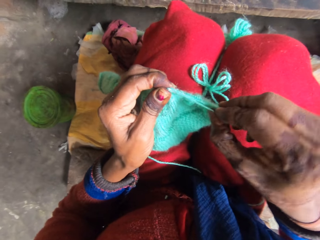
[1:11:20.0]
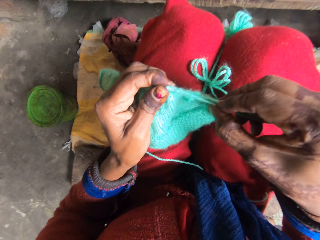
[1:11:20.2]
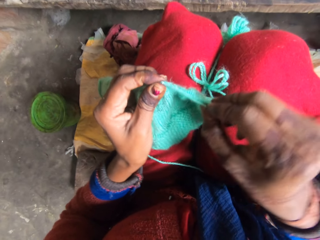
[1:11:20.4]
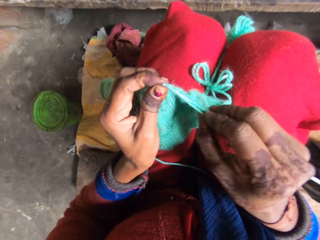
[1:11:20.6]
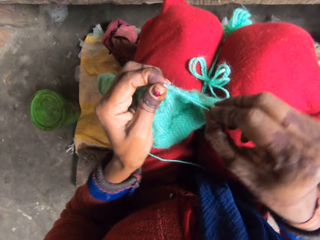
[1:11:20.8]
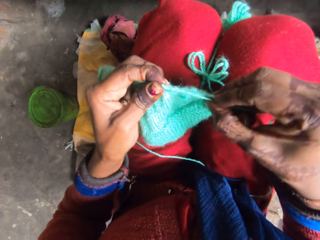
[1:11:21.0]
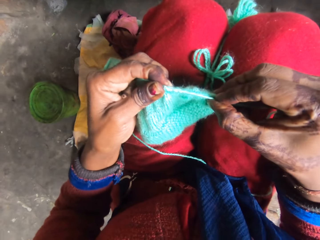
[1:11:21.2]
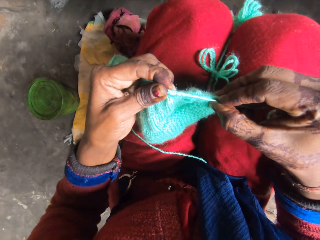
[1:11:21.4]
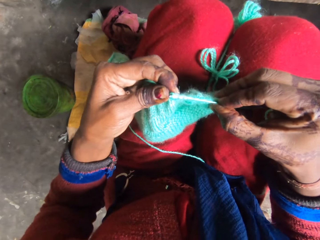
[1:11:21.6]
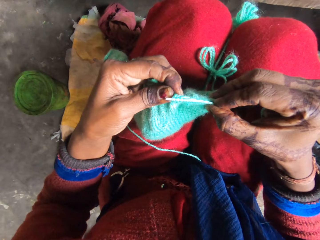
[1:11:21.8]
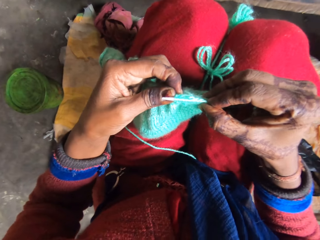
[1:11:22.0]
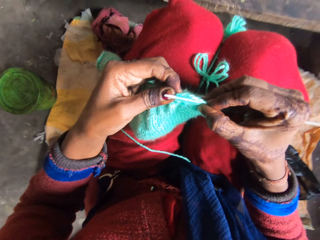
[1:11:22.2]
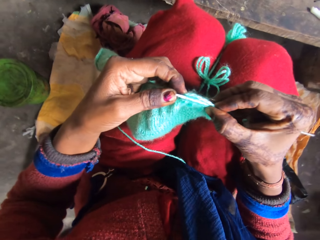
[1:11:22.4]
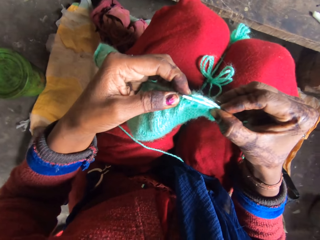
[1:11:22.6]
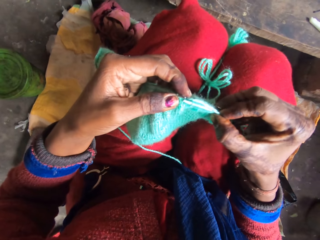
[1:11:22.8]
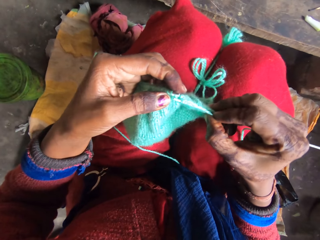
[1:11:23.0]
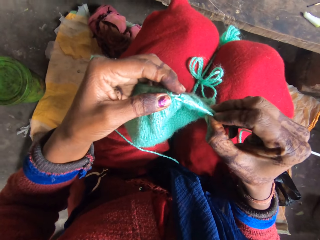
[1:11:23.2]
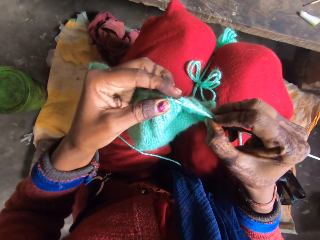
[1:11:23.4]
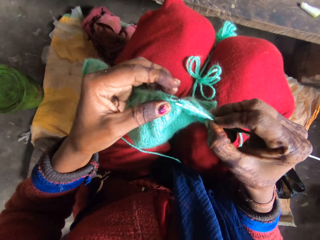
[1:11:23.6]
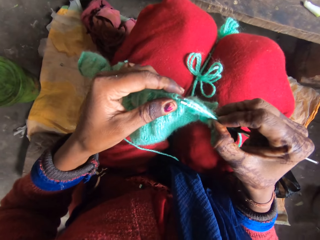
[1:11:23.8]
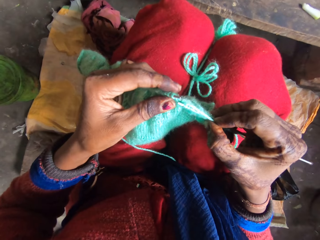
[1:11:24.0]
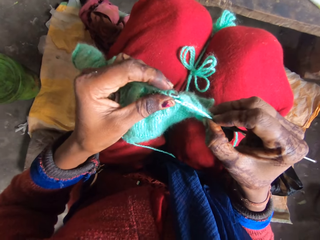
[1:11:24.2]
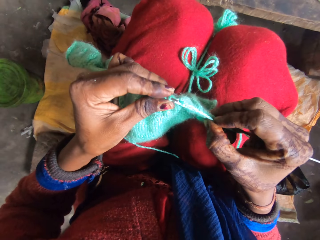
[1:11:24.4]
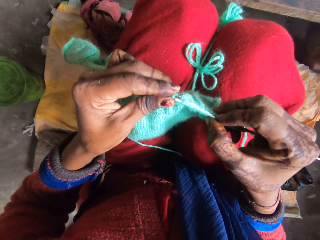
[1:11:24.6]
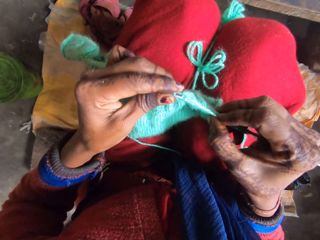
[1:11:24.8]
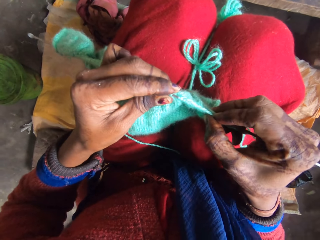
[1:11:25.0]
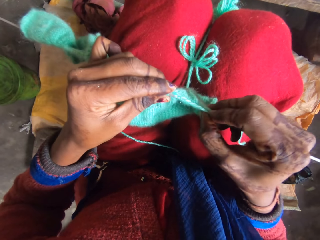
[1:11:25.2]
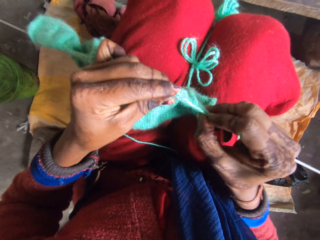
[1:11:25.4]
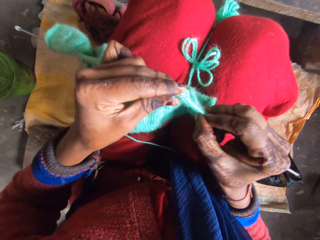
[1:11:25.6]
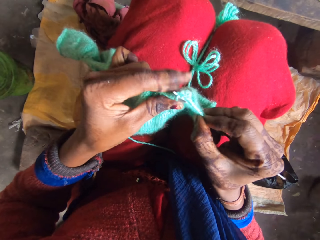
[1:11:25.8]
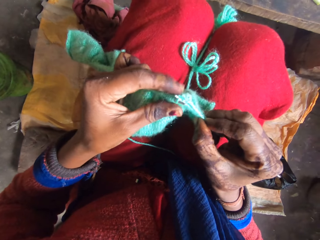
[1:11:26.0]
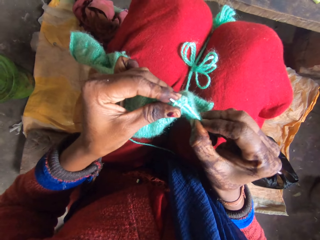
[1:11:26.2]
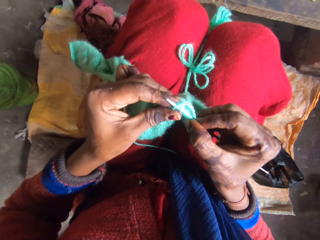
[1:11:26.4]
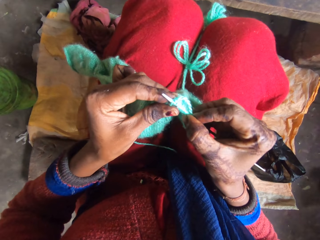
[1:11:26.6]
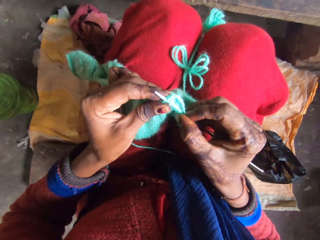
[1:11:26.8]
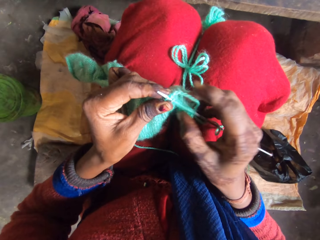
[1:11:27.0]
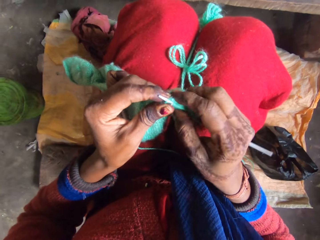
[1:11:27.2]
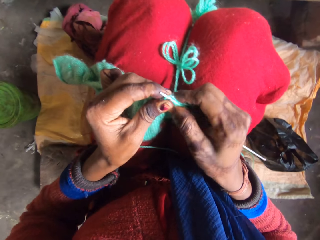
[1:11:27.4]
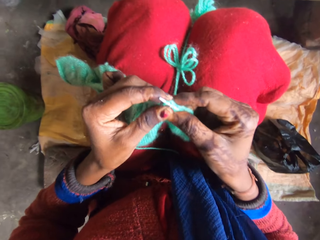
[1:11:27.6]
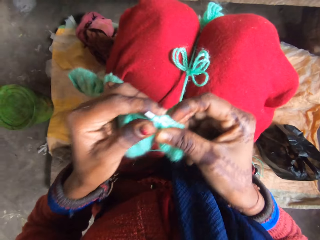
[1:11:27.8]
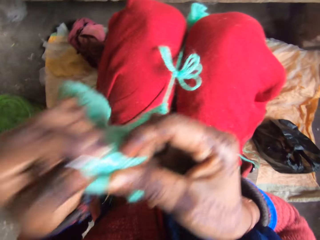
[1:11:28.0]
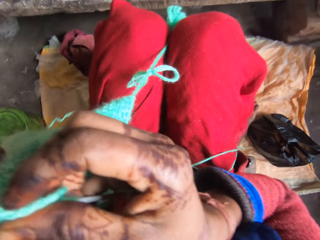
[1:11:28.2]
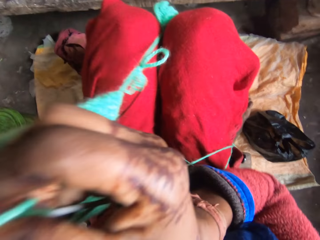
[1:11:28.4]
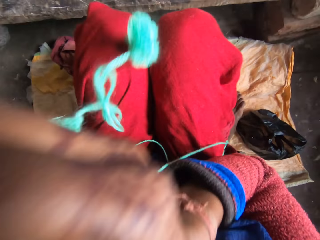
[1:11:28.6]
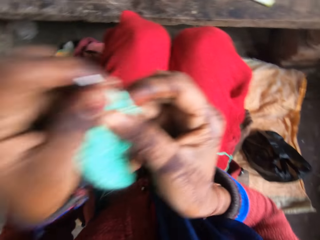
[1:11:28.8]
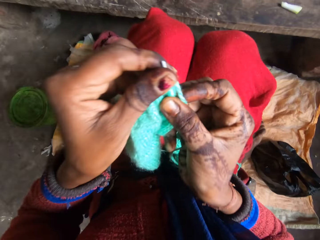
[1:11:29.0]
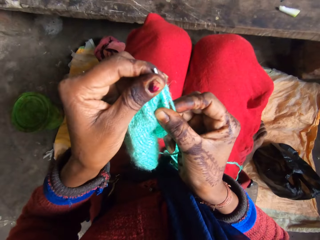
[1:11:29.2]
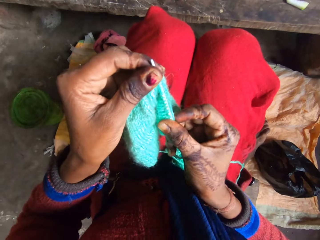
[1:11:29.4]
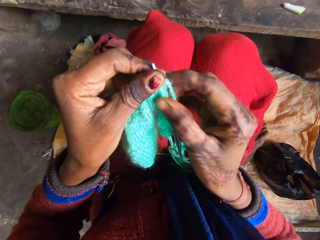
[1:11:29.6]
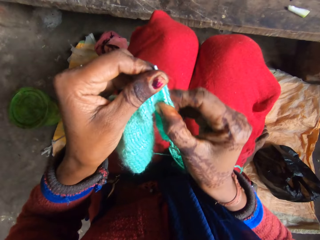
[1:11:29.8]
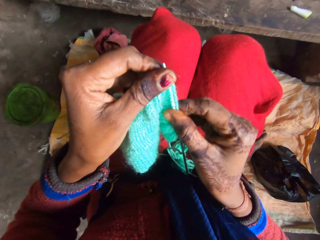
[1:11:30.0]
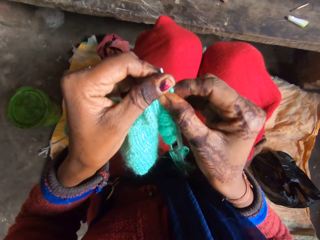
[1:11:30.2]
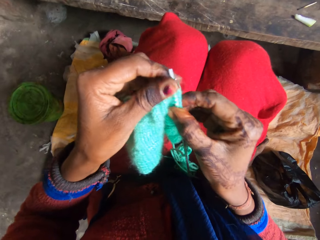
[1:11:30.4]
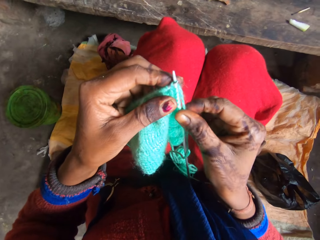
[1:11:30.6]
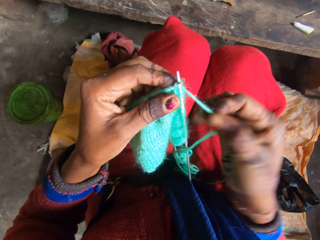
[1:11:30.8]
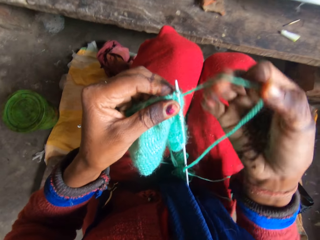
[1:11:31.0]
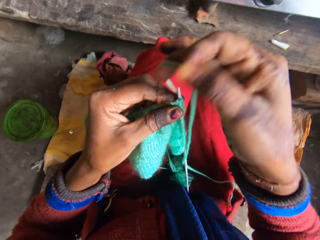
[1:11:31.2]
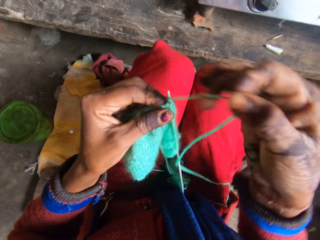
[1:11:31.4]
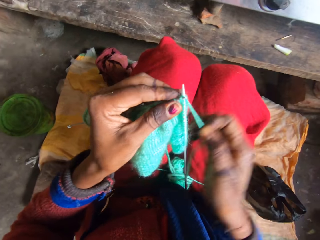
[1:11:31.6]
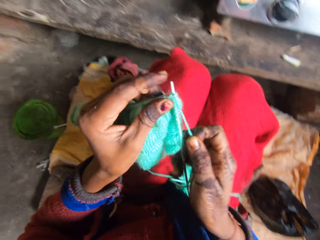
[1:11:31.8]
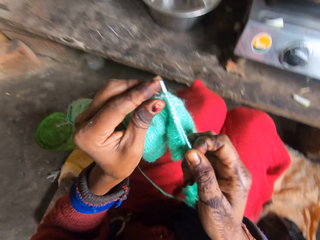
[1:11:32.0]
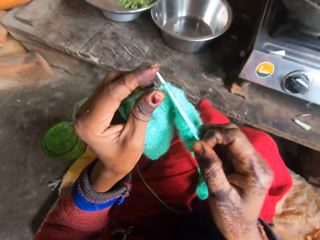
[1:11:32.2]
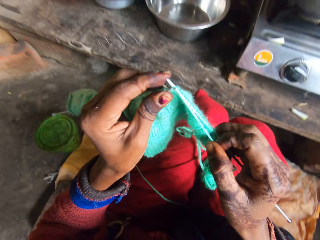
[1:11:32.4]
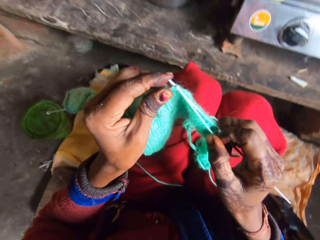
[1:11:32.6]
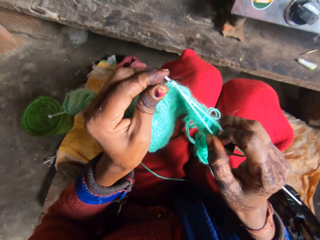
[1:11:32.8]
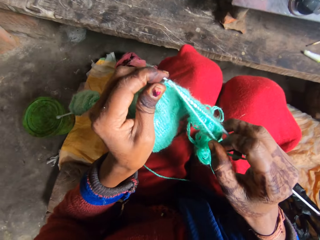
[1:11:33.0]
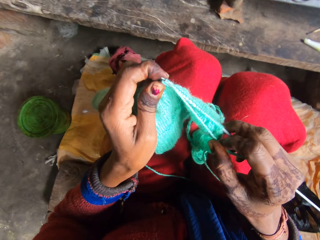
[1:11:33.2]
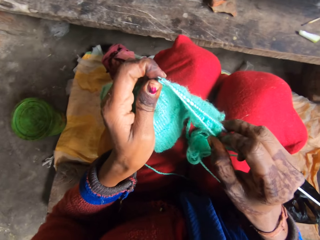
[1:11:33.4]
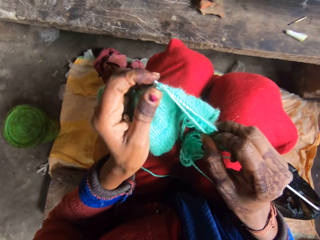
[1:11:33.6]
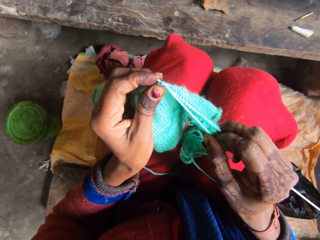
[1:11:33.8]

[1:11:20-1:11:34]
The camera wearer knits the yarn with the needle. She pulls the yarn and adjusts the yarn on her lap. She adjusts the yarn in the needle. She pulls the garment in the knitting needle. She rolls the yarn on the needle. She knits a garment using the yarn and the knitting needle.

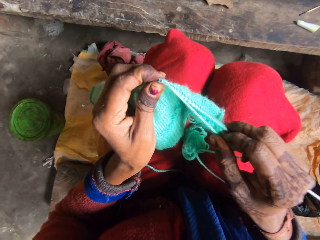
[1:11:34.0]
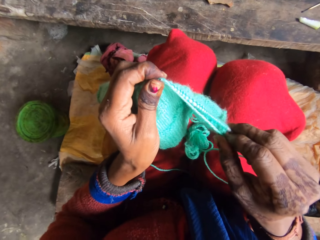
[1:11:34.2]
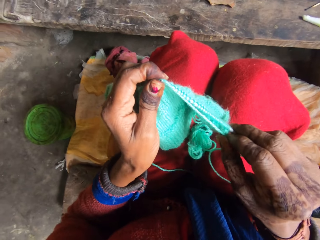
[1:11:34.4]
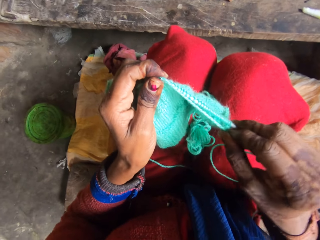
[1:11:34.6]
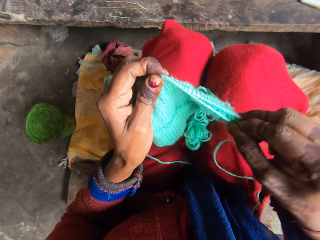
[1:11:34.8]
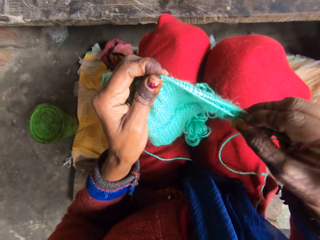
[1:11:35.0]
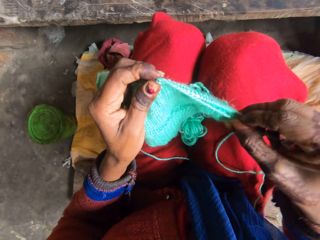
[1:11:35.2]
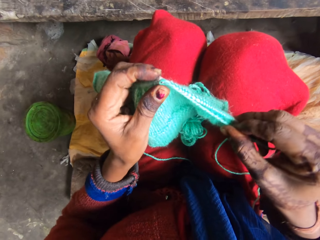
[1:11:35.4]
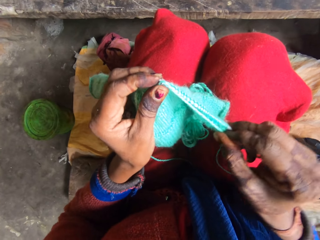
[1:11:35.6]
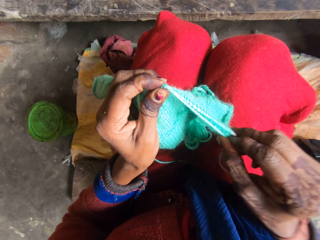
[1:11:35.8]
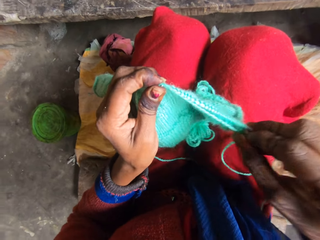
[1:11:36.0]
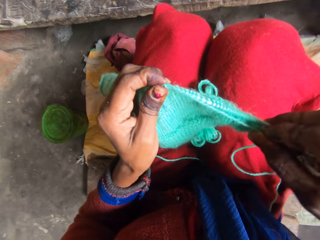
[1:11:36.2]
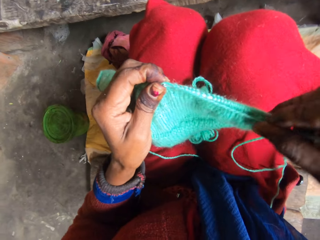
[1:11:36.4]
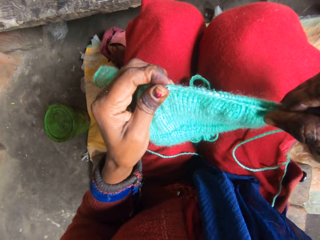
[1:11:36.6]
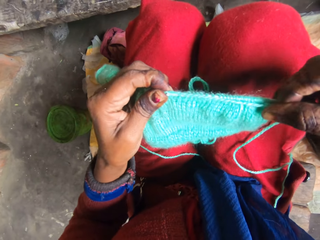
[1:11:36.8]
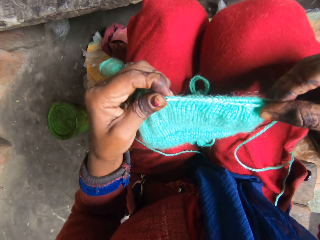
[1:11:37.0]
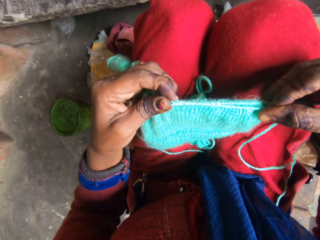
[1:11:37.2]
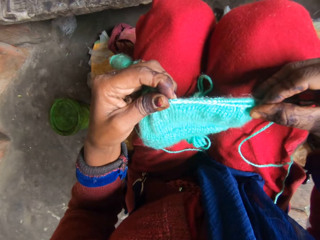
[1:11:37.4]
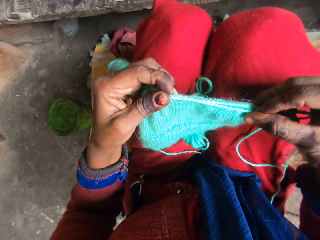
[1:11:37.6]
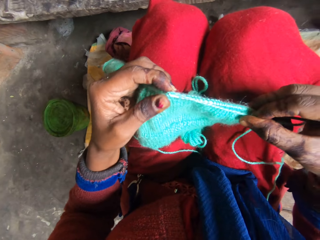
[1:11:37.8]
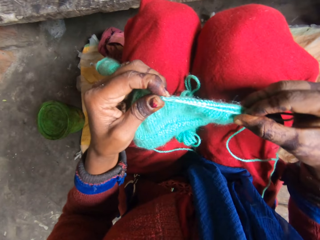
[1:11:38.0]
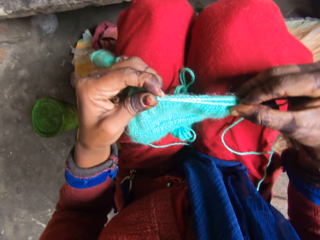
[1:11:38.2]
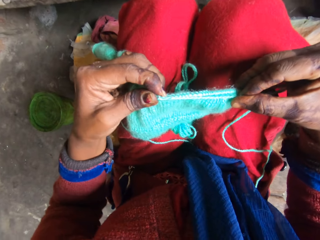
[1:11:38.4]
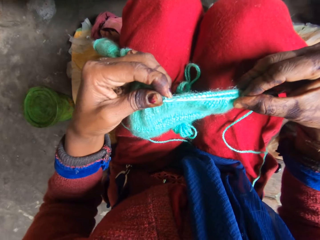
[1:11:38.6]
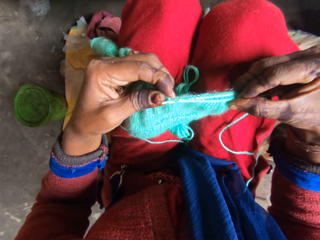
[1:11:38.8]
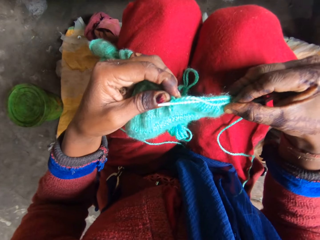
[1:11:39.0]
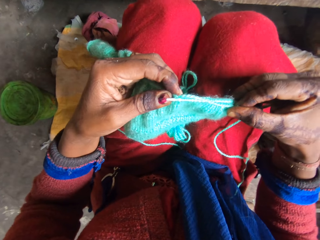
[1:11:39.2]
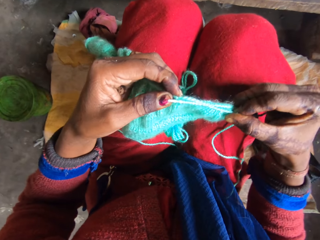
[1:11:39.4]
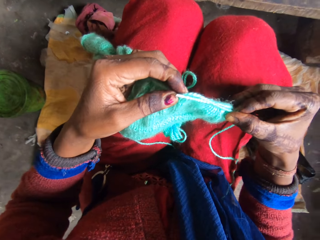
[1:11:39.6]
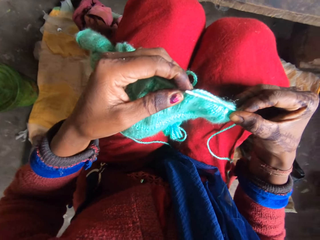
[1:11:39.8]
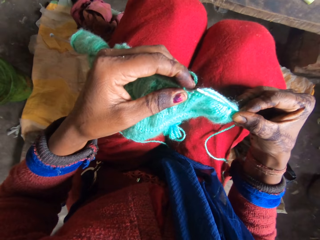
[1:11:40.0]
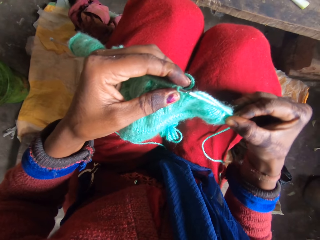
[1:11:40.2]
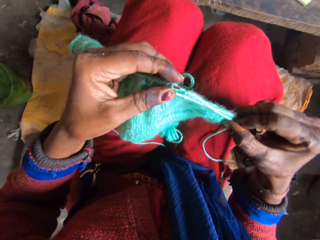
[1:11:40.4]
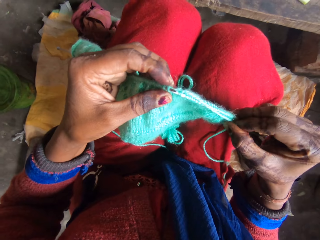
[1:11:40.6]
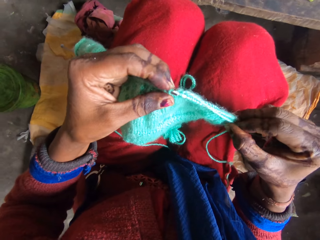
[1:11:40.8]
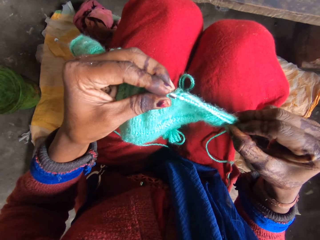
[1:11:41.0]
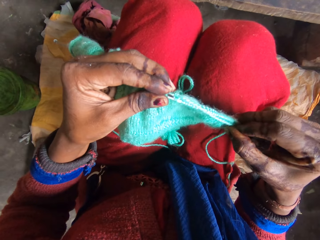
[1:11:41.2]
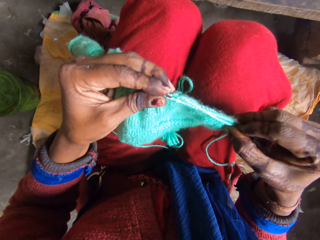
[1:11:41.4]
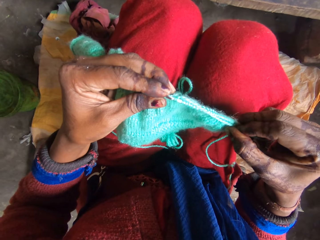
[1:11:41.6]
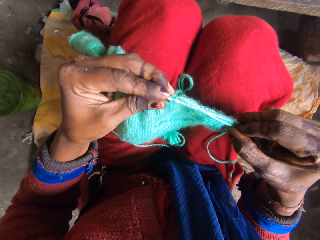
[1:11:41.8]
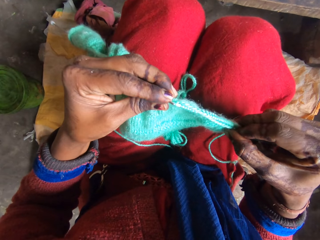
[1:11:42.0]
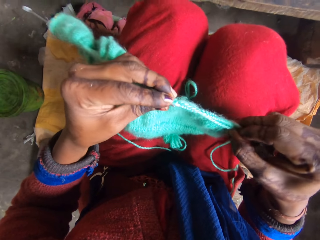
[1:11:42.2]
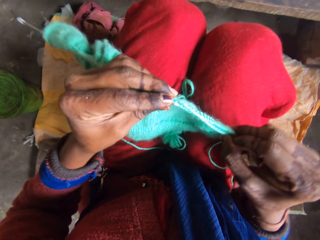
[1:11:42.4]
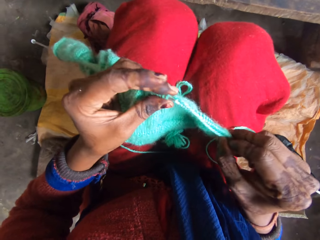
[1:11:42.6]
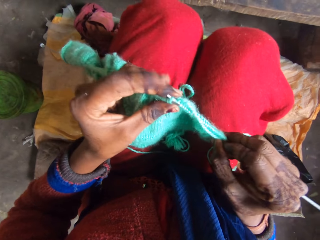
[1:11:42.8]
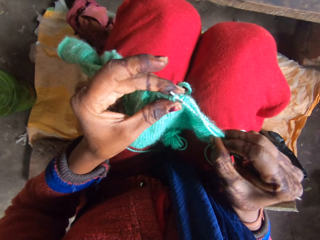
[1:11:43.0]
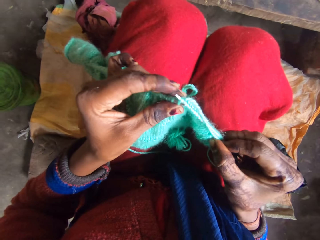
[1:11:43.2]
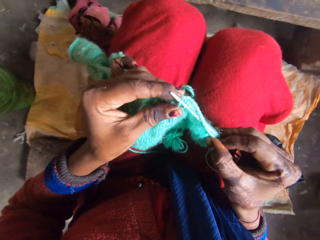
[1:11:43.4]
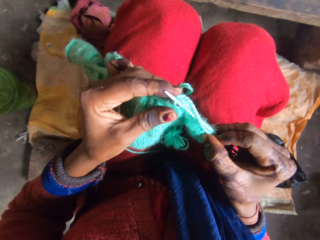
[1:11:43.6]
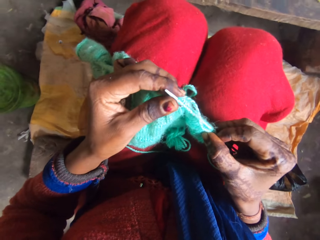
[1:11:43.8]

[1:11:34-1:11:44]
The camera wearer knits the yarn with the needle. They sing.
